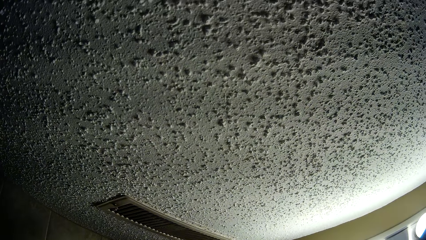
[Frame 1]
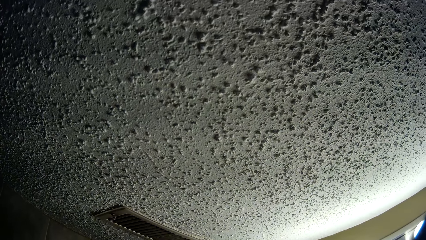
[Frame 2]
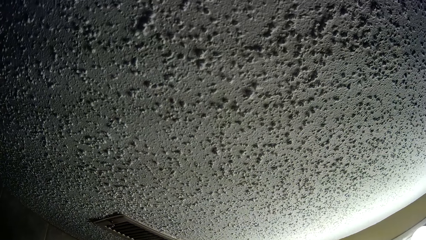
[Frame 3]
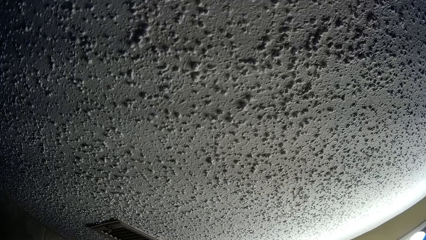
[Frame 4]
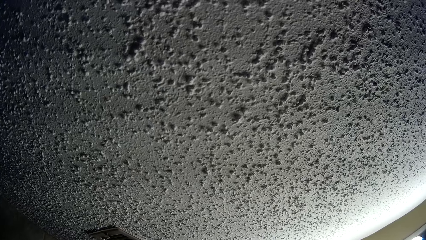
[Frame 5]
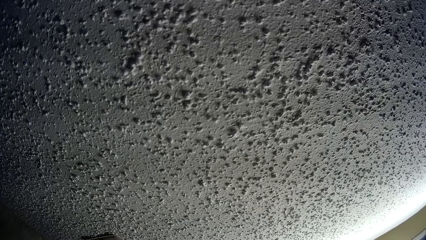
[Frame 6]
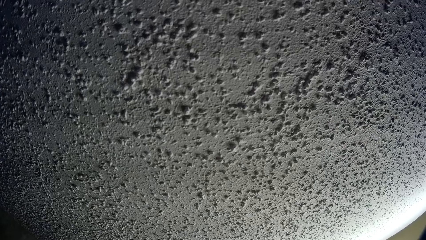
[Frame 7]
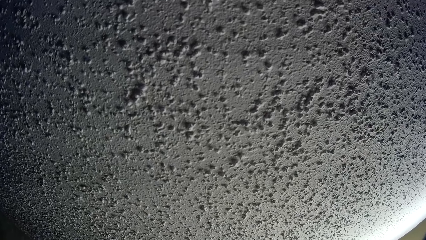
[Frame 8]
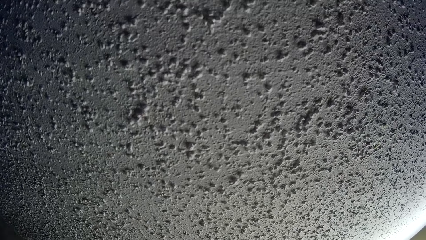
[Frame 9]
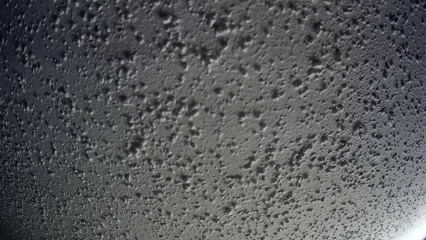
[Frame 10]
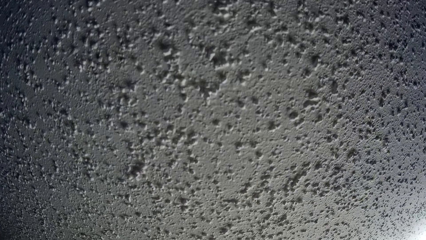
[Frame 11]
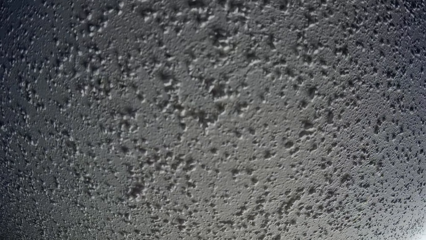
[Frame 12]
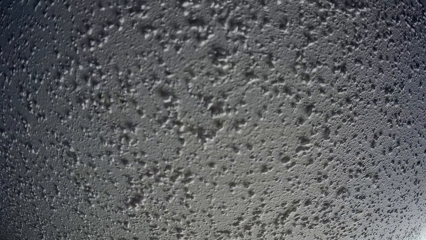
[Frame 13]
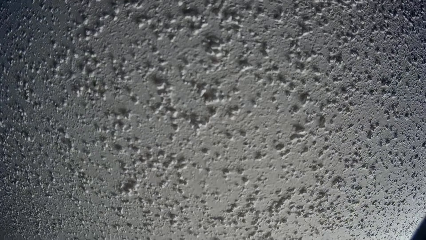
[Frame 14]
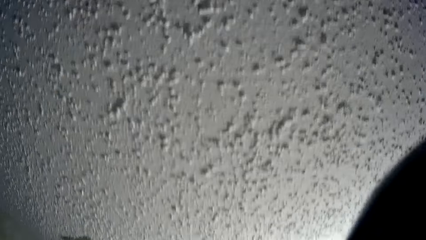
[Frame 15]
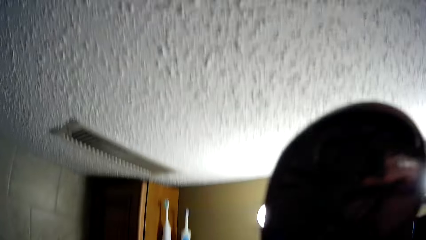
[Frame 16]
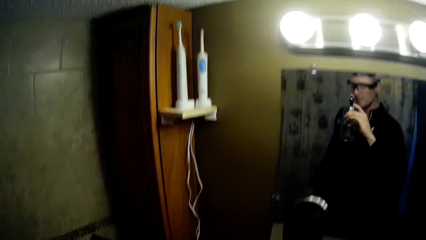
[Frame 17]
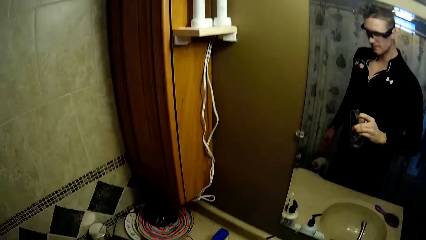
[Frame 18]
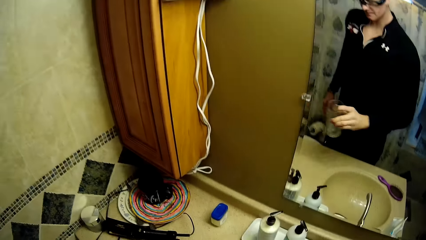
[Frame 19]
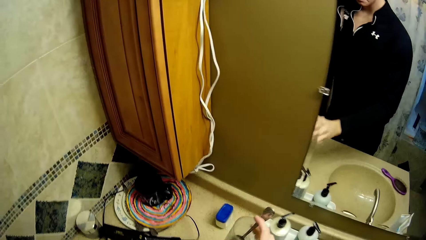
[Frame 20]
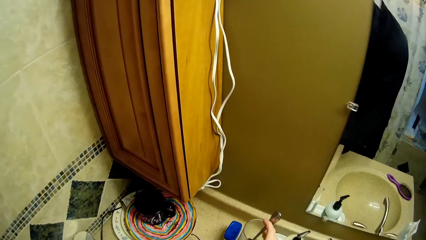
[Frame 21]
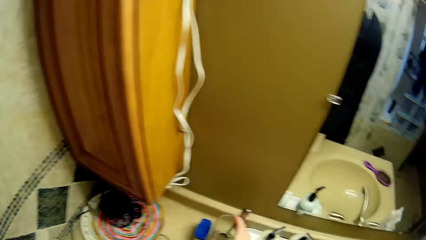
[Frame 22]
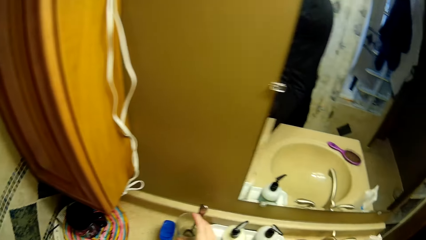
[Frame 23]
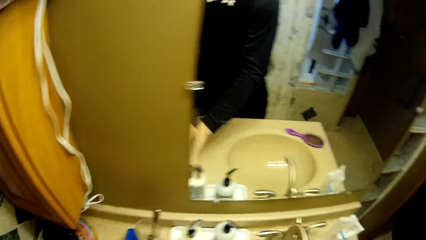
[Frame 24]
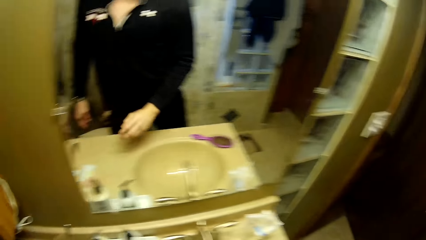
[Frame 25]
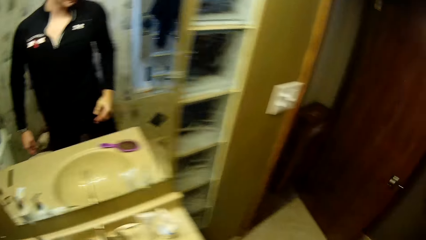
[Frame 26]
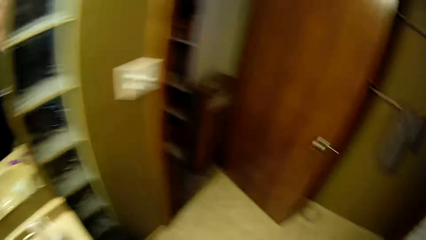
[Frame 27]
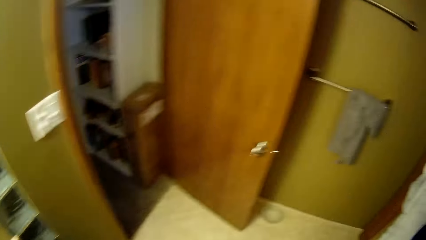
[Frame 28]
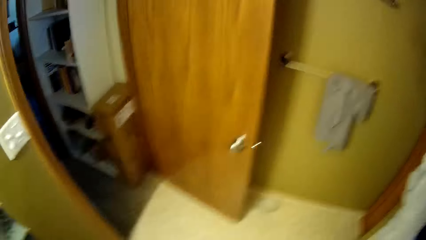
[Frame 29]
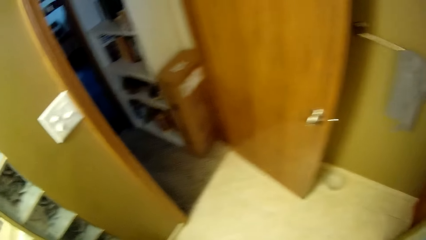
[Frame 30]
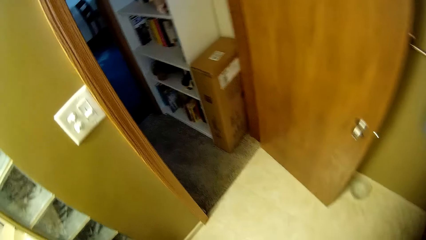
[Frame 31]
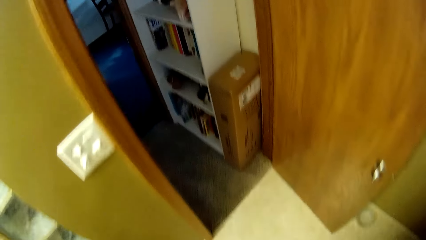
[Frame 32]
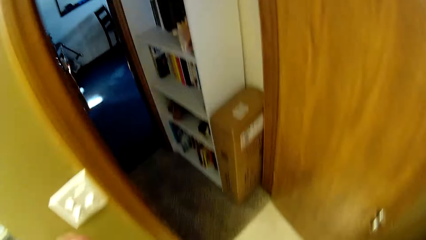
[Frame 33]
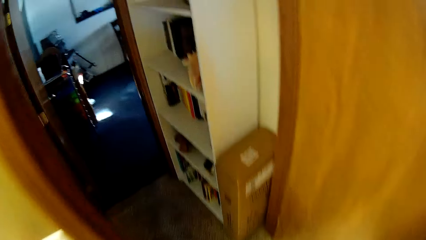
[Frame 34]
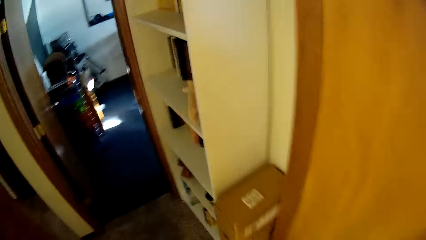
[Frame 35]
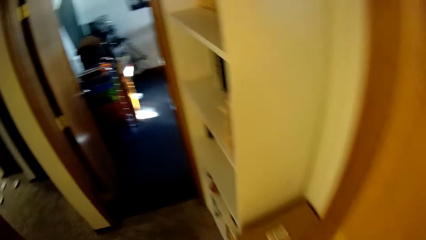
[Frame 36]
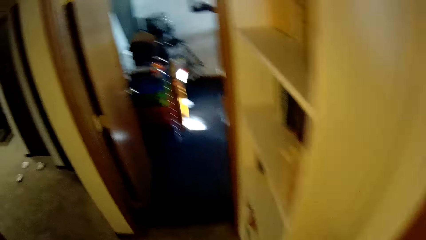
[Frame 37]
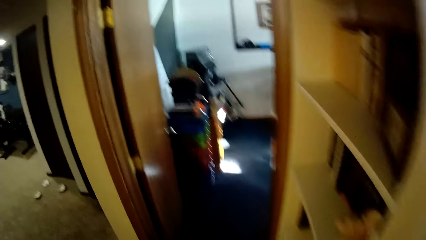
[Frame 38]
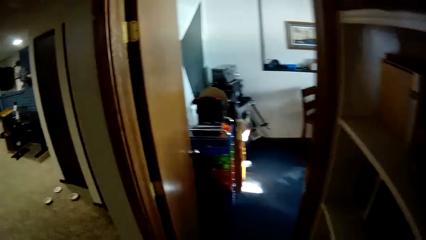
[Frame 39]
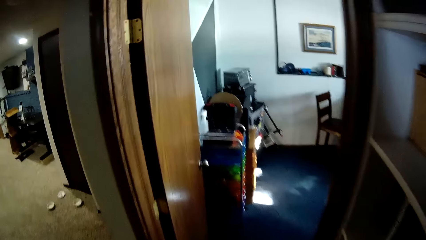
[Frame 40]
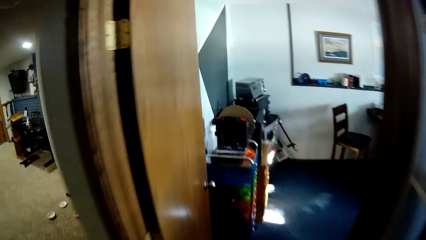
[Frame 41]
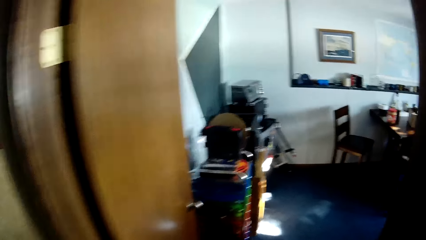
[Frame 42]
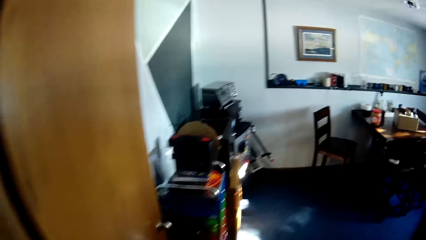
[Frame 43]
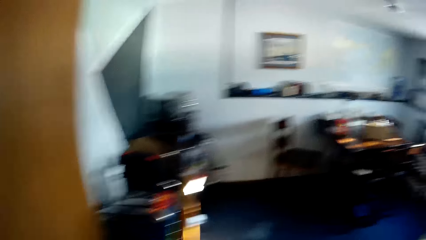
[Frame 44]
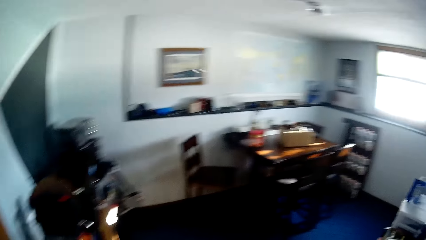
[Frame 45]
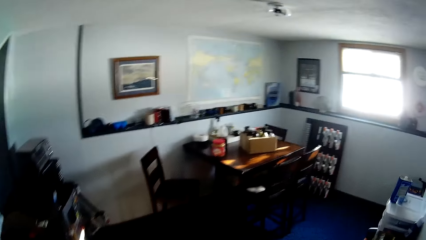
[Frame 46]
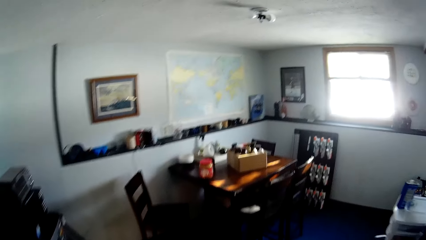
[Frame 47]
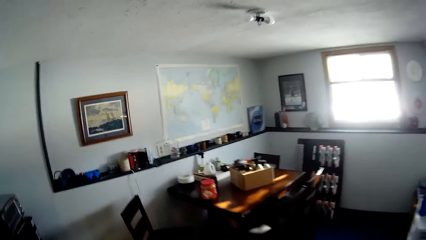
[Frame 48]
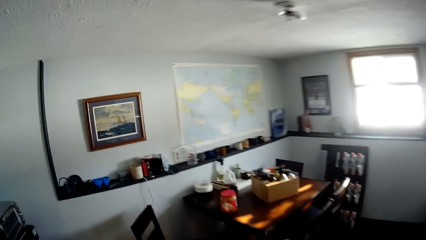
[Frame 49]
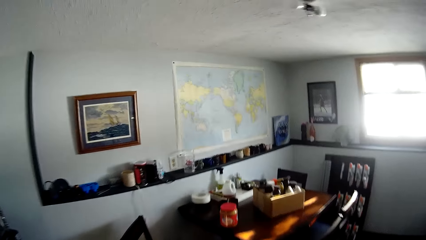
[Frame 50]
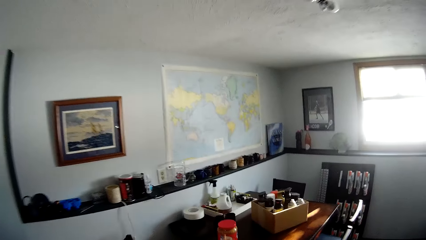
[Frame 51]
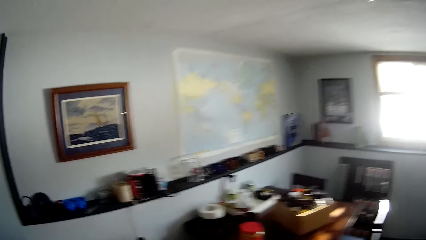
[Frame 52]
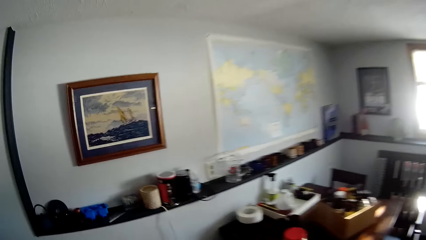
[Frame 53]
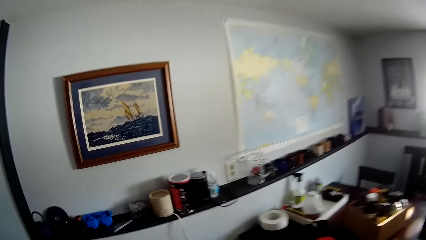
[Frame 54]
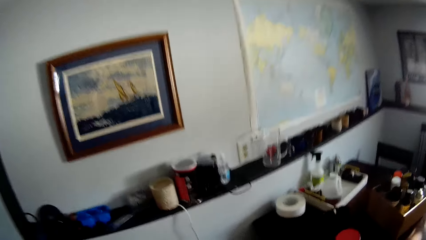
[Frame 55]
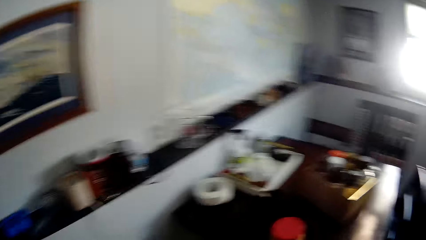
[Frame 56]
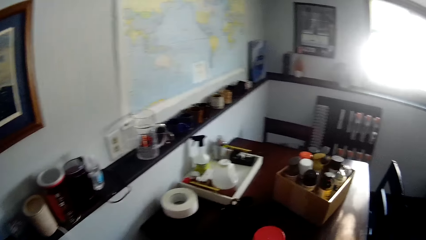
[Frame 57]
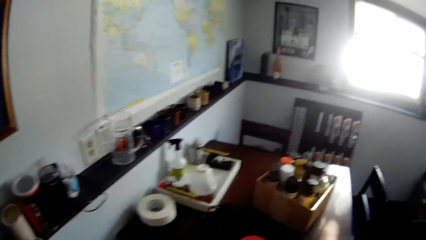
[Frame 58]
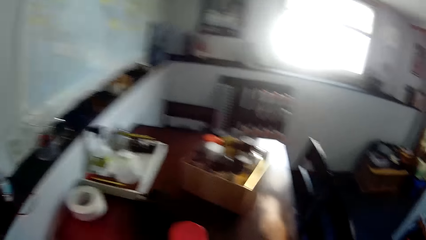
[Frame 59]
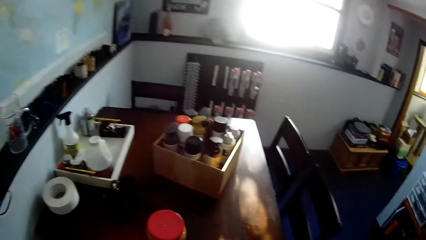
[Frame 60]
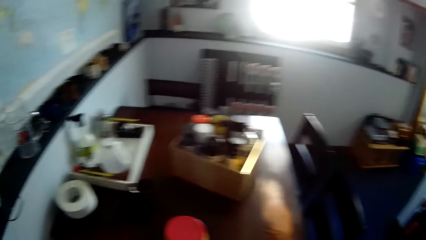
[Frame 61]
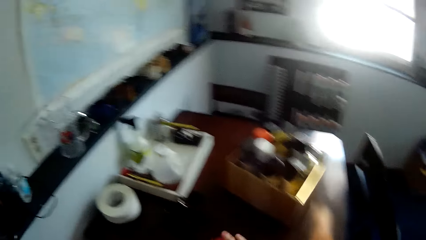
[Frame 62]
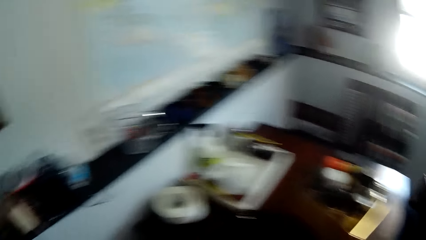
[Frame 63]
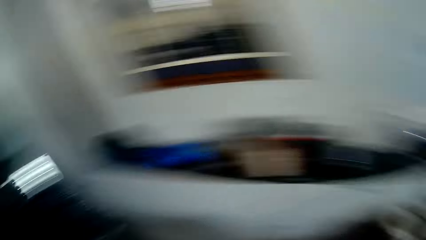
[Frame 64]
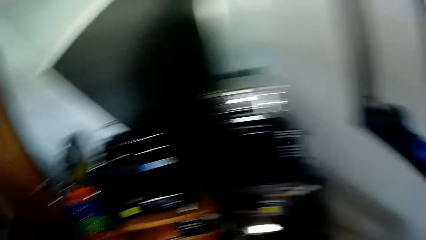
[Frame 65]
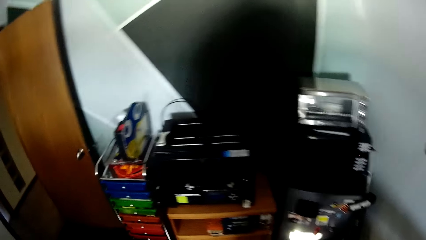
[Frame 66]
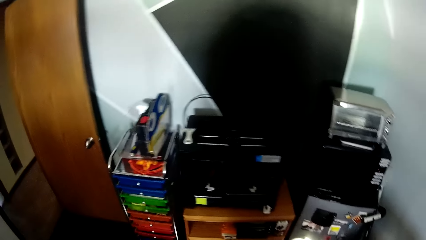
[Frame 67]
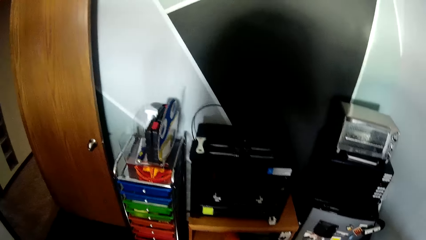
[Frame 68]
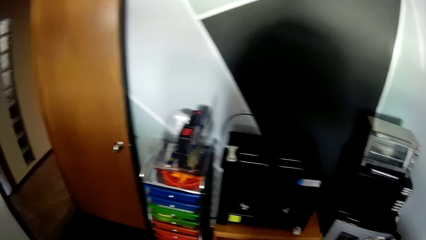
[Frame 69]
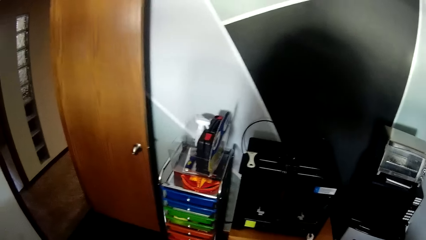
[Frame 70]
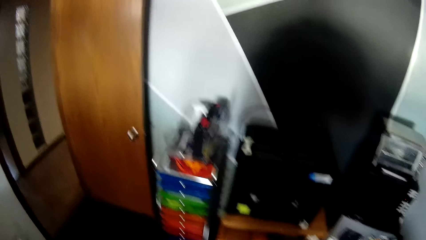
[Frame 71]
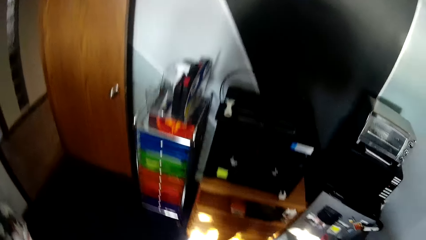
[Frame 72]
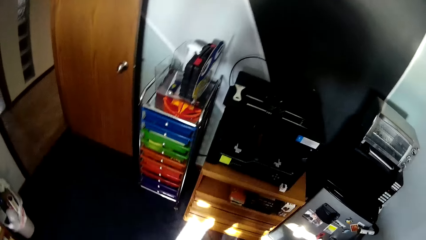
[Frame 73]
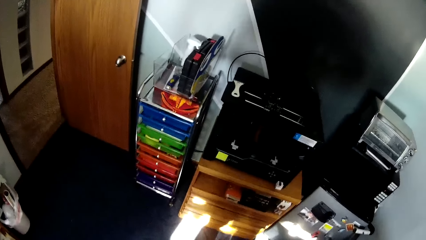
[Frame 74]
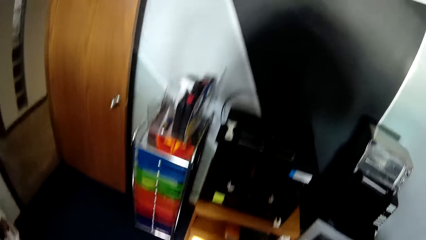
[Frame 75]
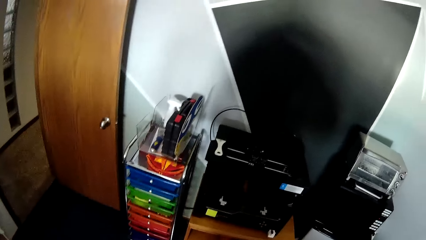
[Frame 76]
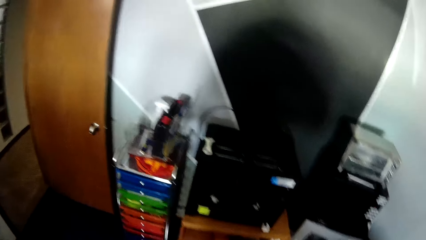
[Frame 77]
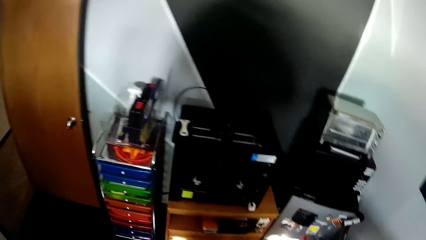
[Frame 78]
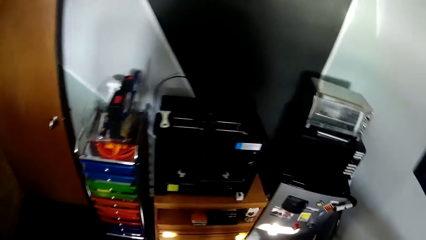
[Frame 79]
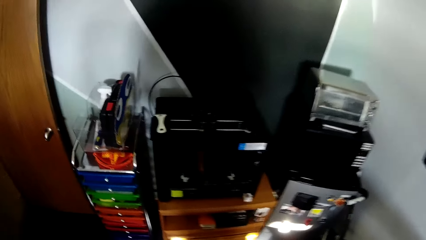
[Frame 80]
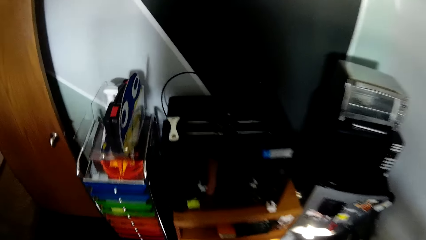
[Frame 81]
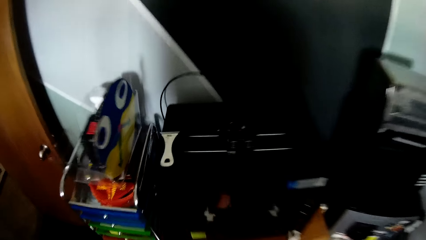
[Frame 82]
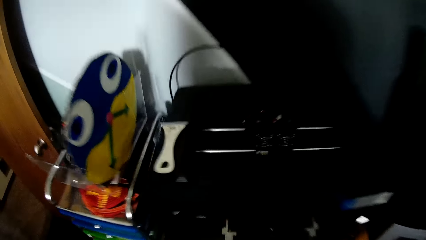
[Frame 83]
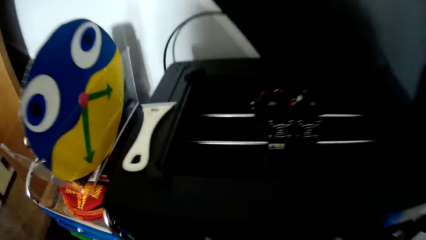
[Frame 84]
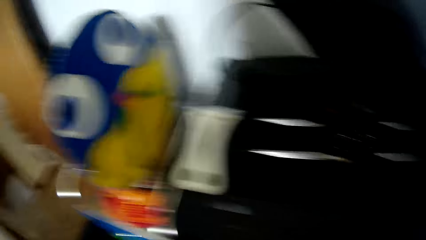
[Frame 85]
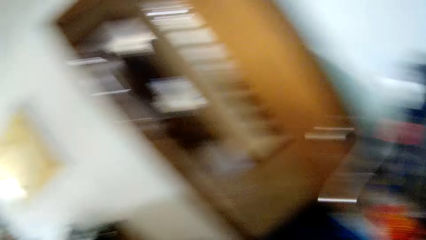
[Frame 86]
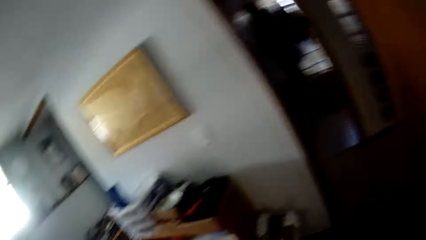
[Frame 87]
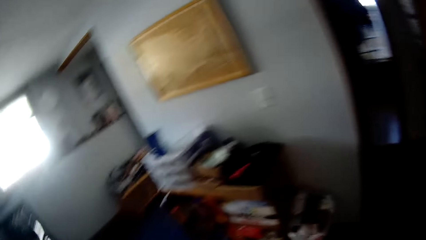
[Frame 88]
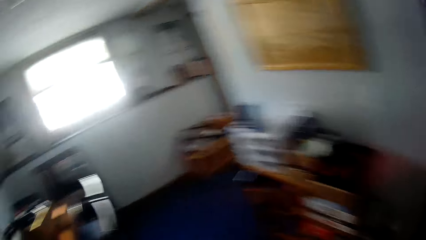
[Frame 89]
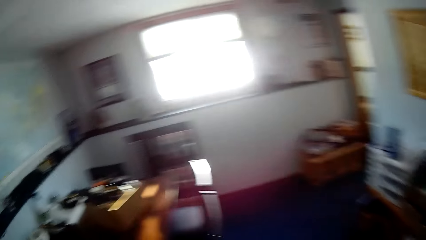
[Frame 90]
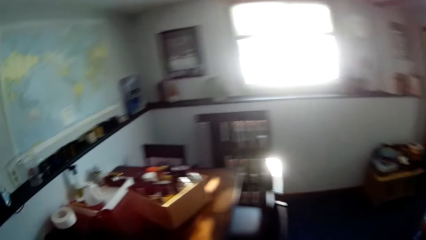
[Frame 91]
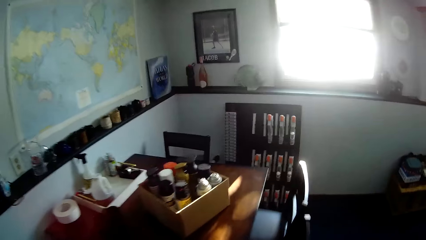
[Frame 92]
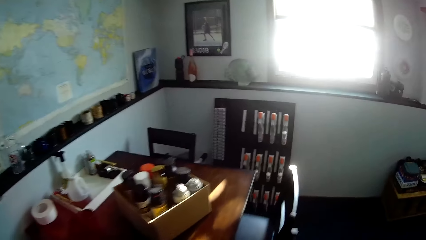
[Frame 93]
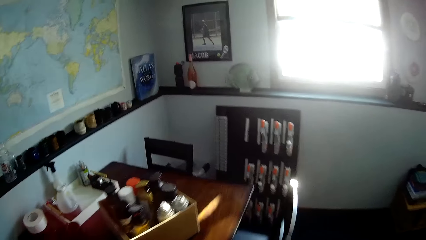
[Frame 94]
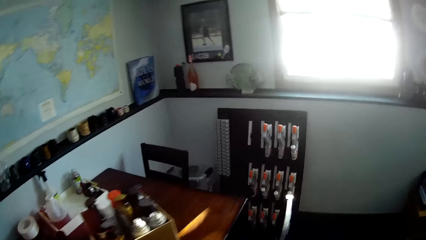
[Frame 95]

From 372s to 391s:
The camera wearer drops the glass cup on the worktop. They walk to the room. They look around.
